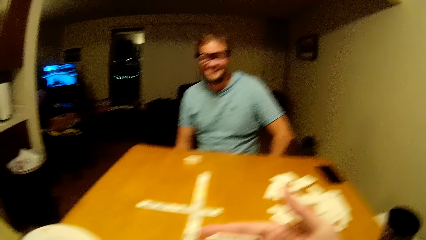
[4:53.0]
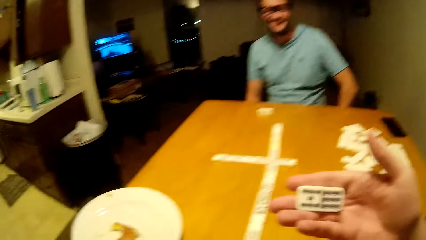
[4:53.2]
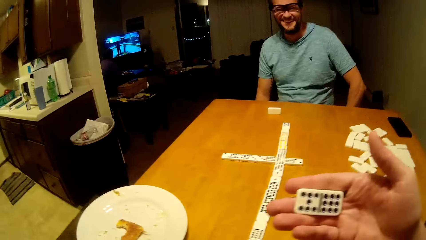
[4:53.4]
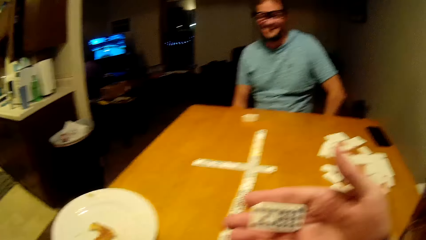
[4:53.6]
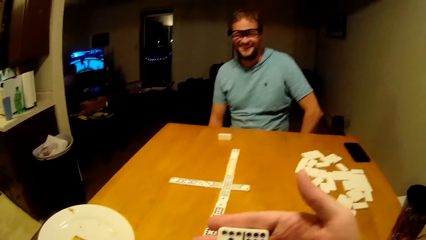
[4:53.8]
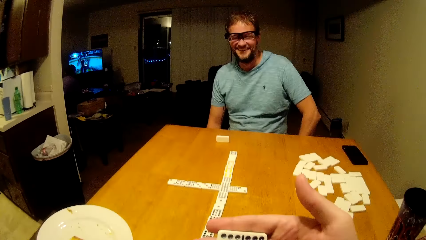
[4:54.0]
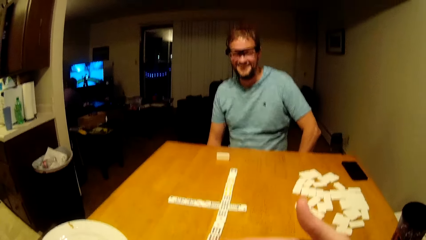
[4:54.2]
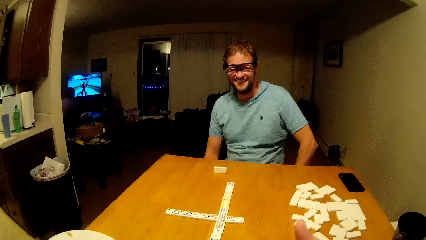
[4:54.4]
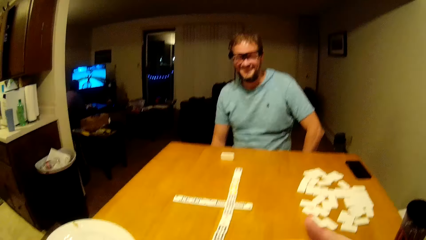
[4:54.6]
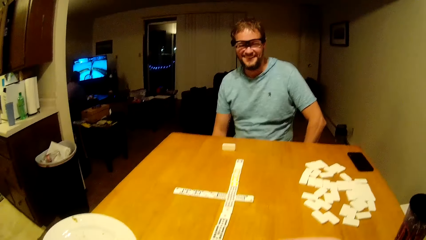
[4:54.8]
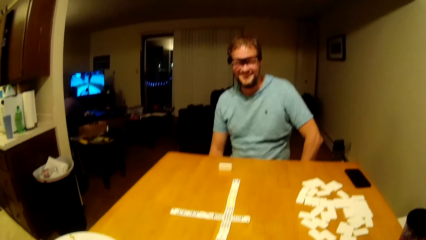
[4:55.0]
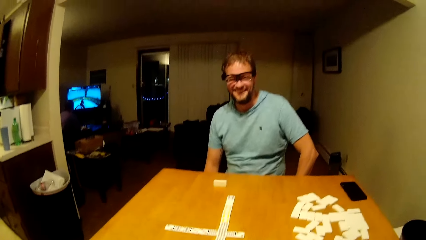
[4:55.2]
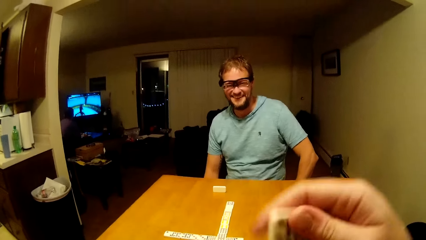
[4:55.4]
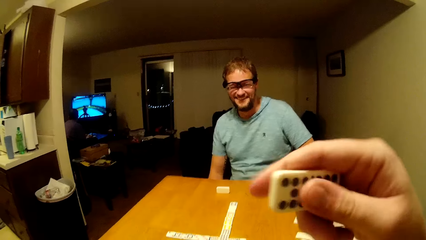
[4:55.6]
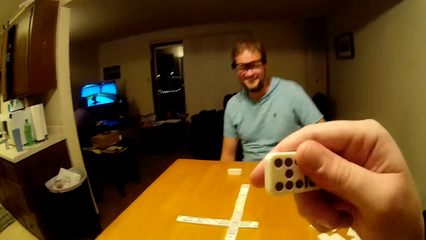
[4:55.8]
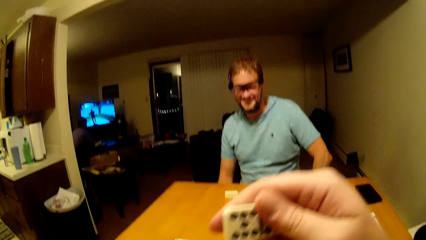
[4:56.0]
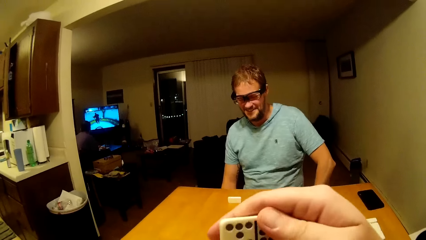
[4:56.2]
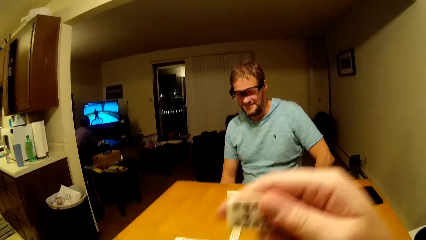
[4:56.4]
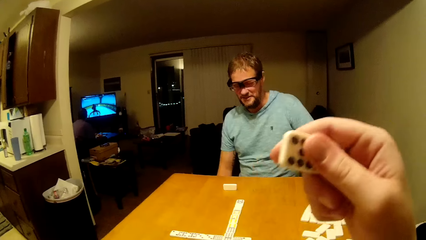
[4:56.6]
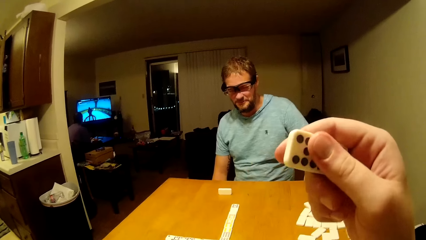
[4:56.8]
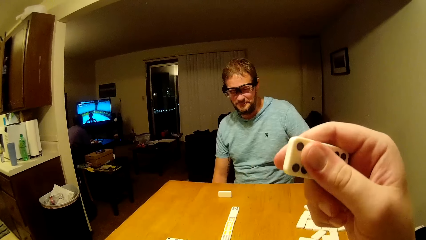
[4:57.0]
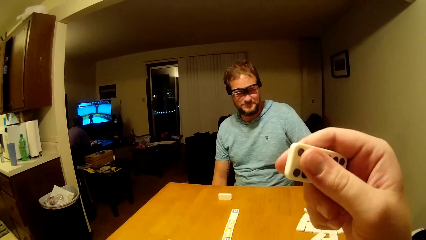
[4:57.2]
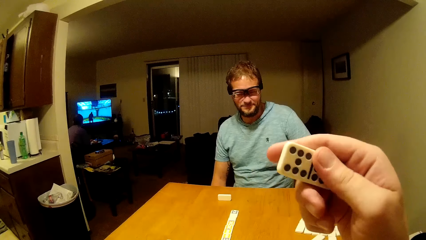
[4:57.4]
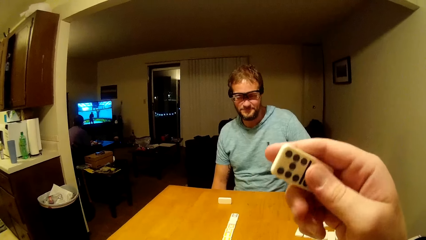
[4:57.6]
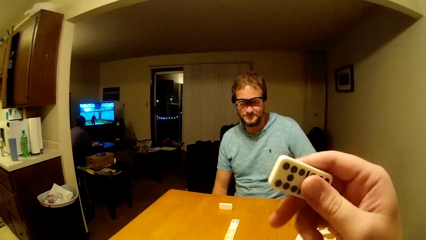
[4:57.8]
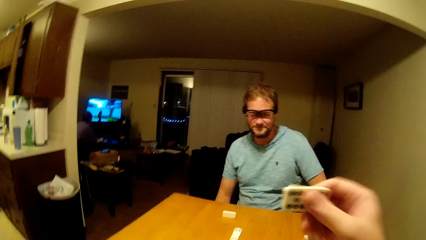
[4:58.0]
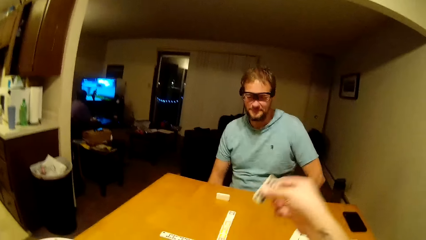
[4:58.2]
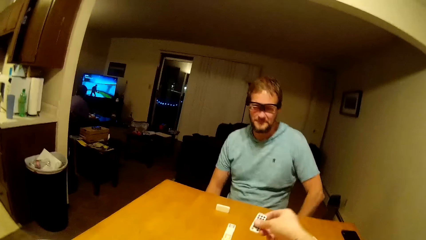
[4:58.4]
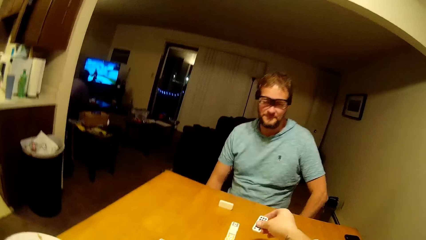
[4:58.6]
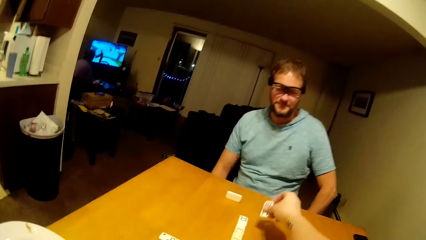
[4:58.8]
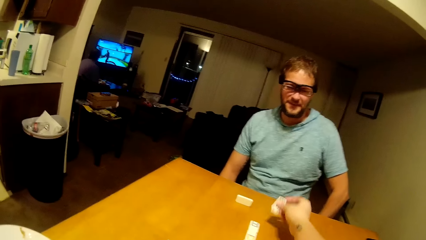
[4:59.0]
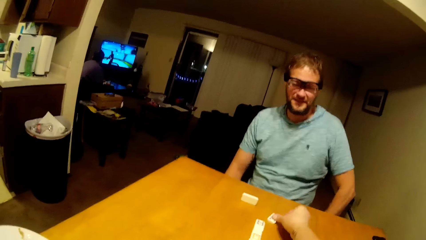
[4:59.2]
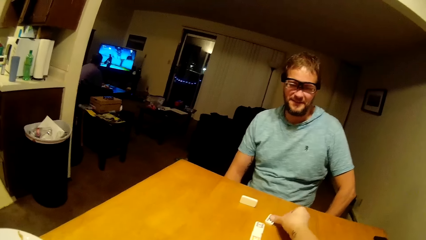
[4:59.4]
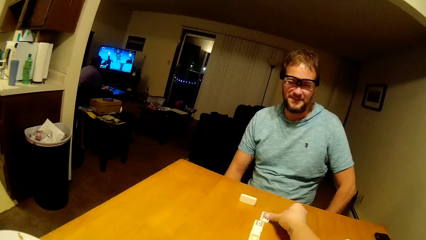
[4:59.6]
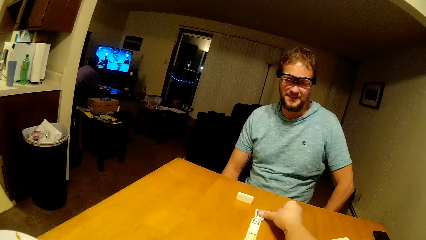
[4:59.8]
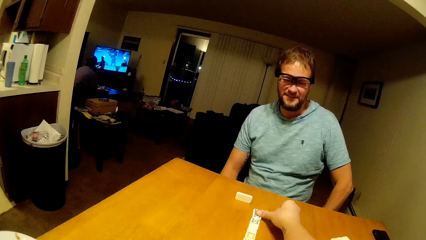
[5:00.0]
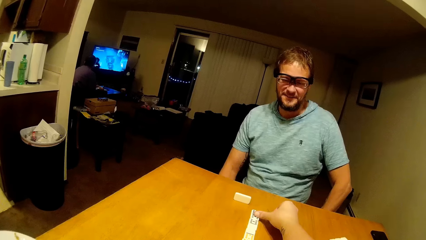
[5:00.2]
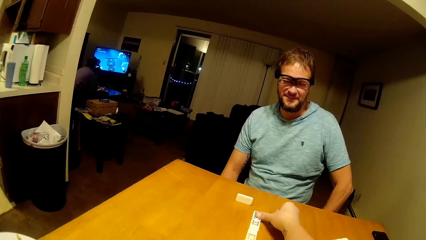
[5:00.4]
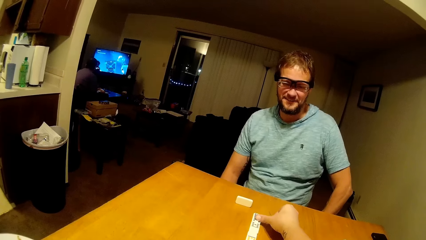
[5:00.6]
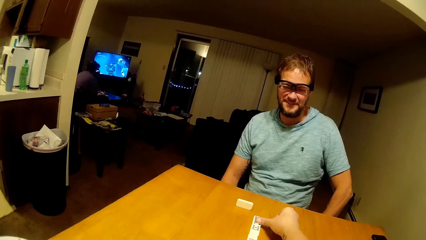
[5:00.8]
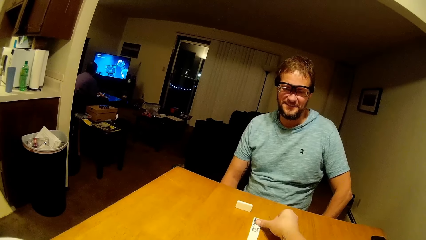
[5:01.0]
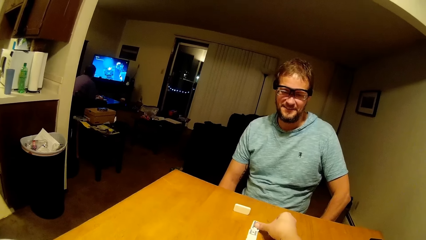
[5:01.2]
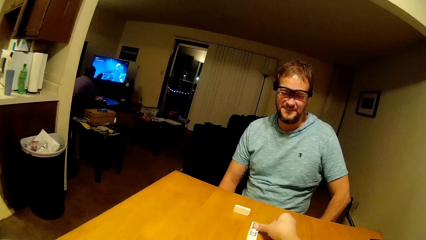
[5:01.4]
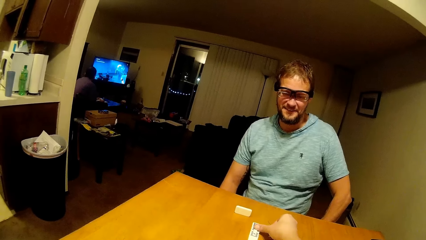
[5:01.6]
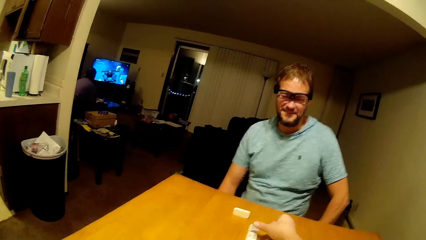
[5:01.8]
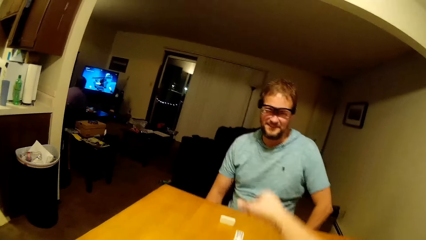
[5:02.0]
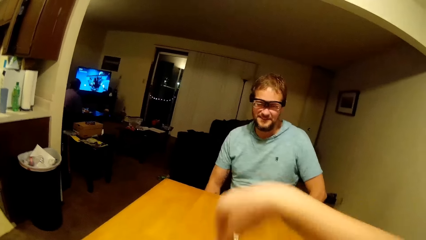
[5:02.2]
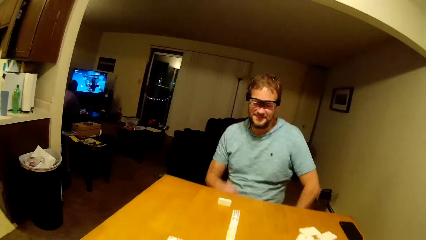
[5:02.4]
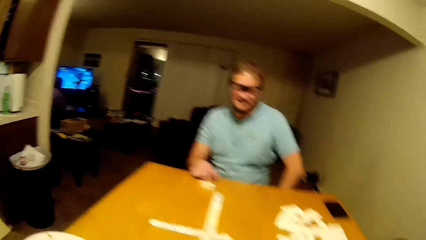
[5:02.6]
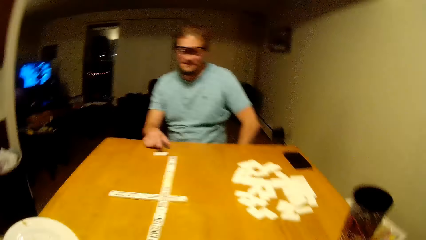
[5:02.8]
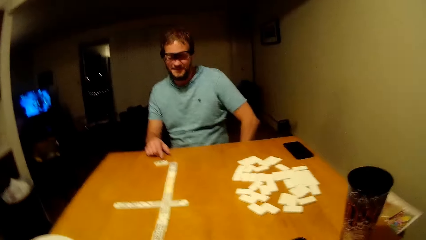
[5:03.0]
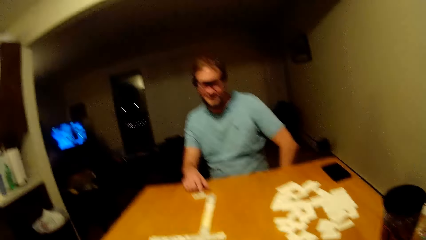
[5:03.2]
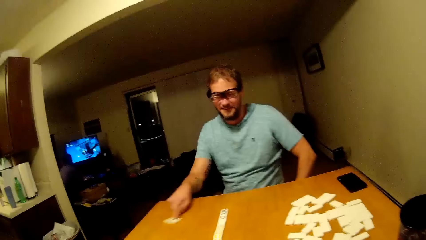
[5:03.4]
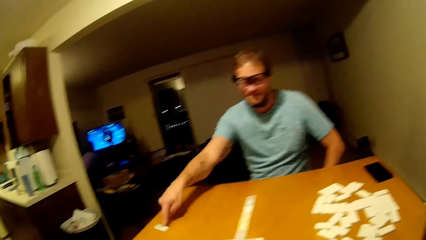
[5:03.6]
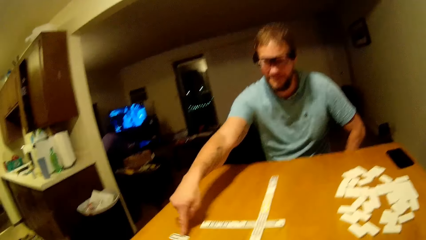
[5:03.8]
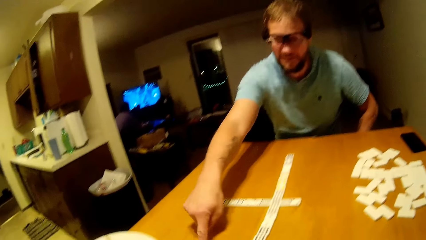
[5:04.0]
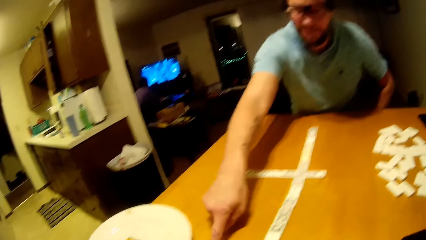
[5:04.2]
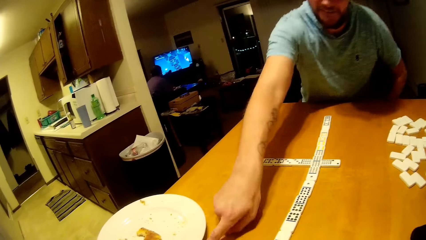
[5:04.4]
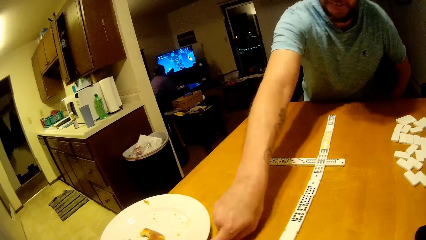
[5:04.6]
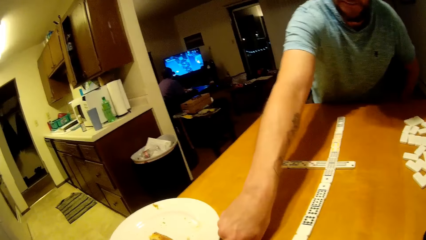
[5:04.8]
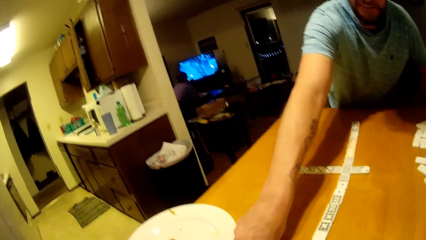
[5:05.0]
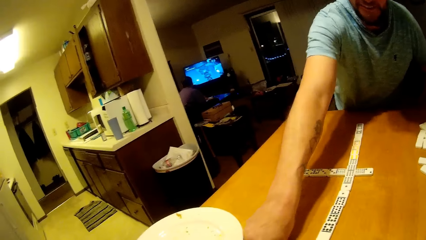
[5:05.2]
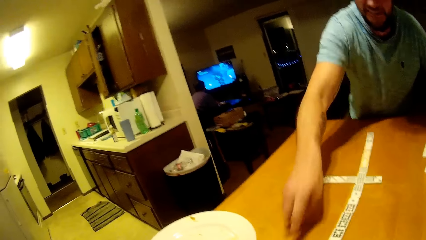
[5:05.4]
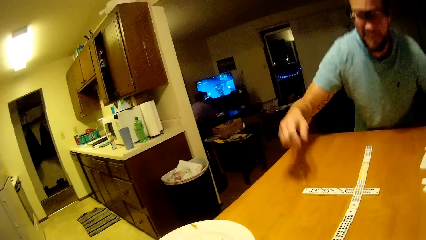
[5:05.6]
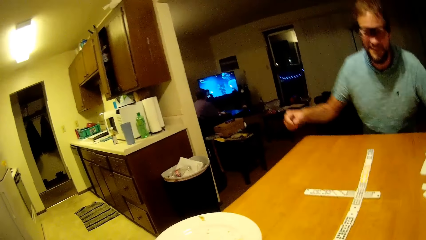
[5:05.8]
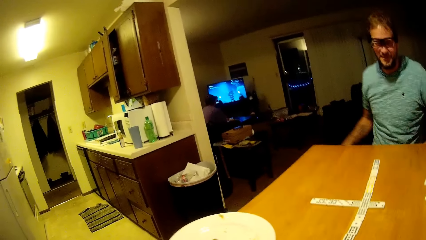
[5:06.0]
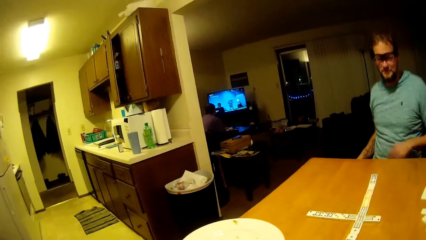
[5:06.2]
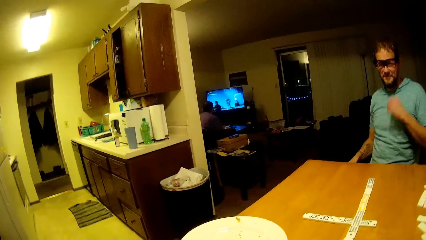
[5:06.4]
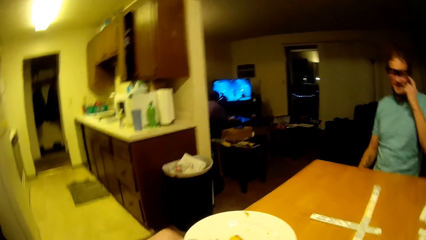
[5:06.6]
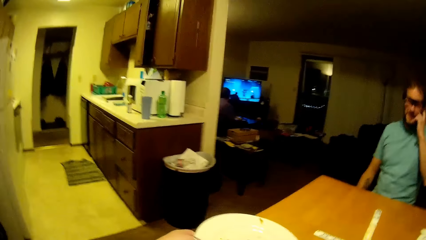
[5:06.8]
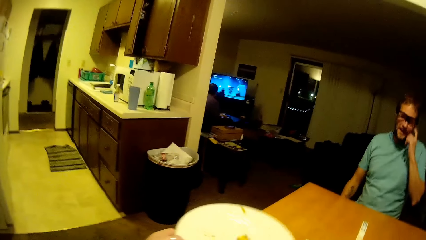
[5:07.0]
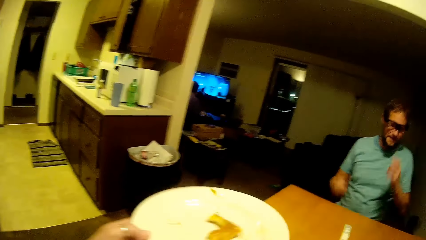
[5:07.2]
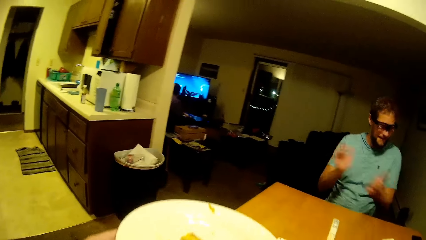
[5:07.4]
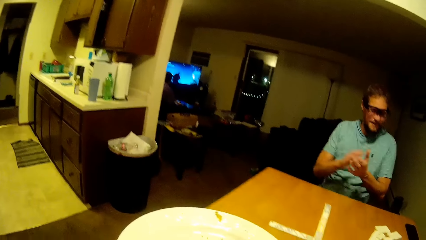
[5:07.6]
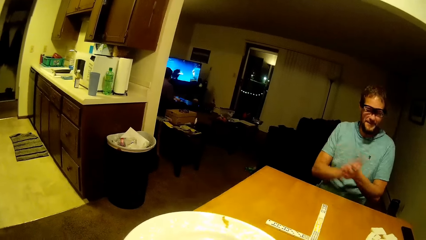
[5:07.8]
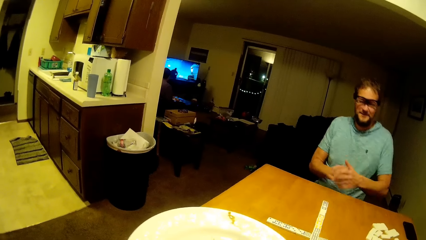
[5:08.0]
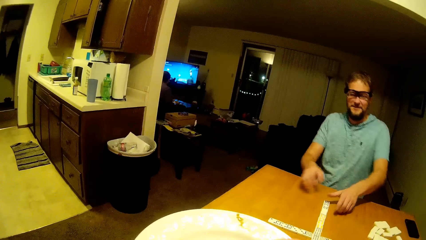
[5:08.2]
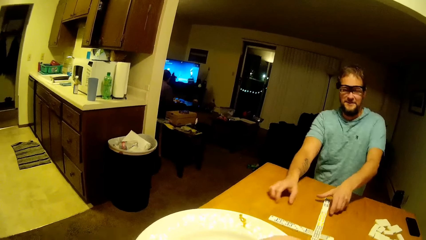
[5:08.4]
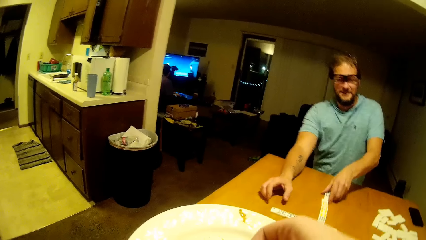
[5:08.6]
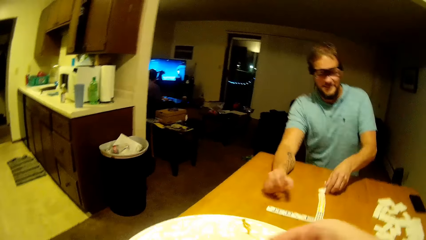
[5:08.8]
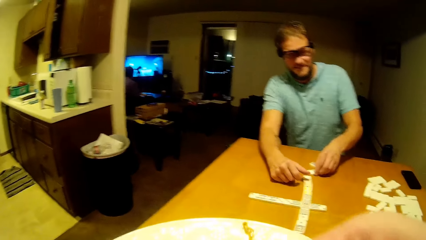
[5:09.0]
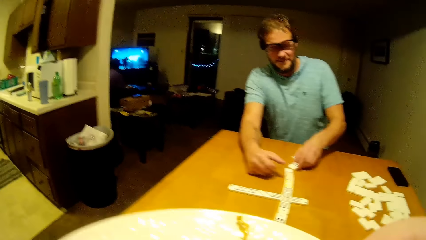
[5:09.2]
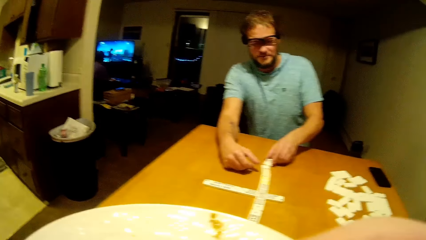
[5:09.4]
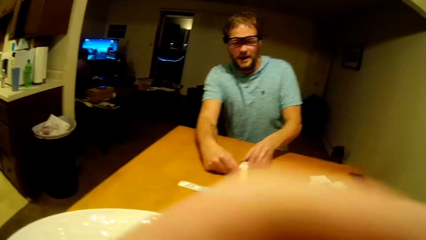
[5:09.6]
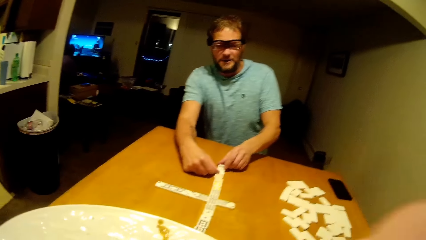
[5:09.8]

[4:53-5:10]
The camera wearer looks at the domino. They play mahjong. They play domino. A man plays domino. The camera wearer talks to the man. They pick the plate from the table. The man claps his hands.
